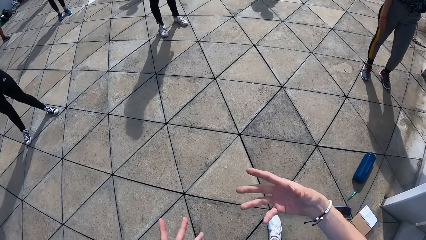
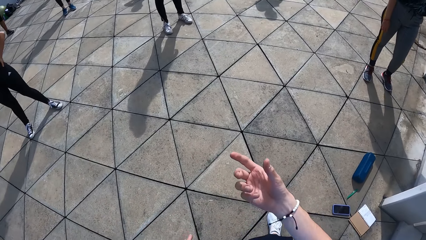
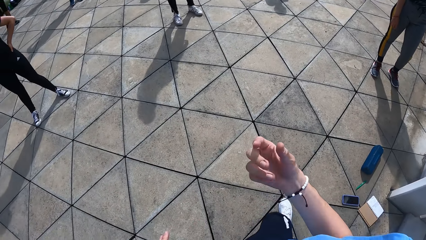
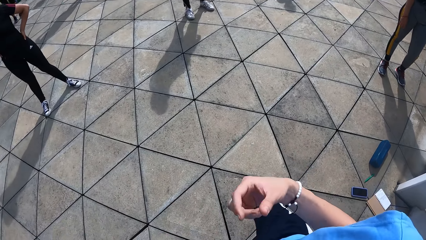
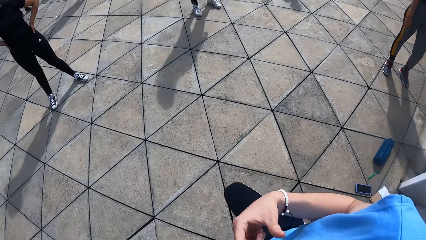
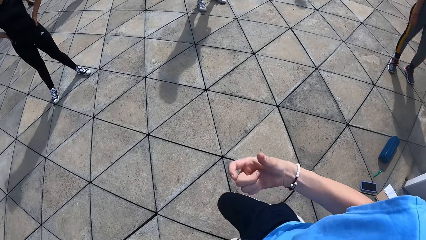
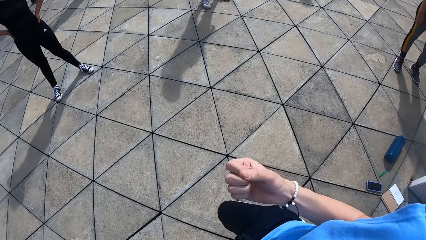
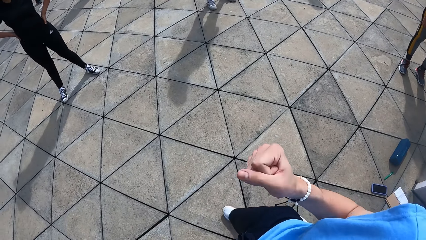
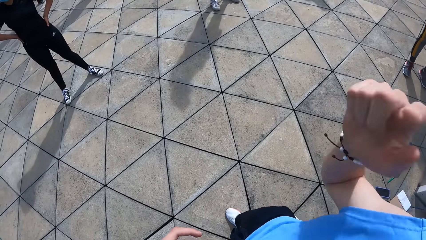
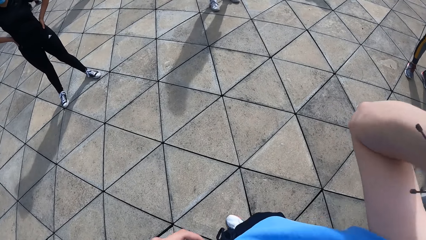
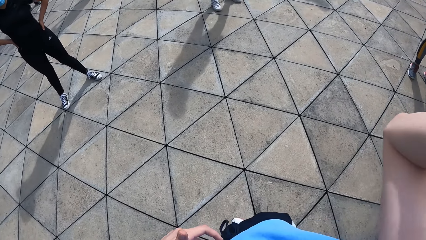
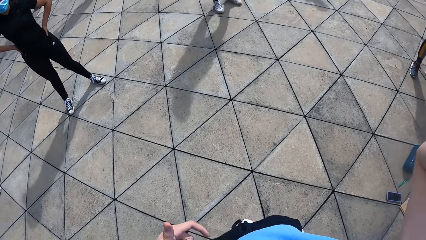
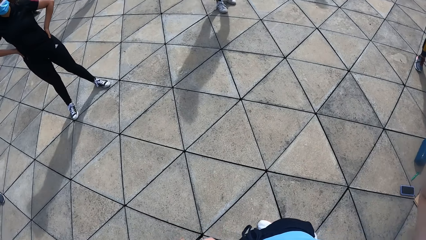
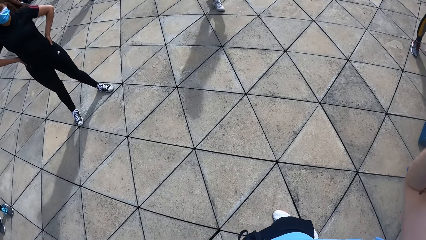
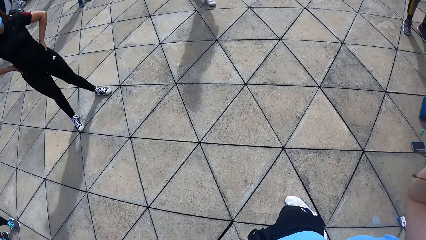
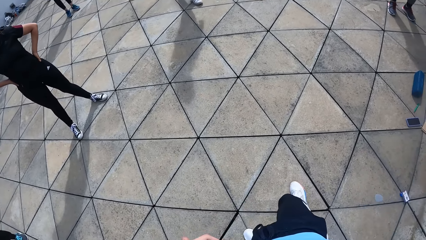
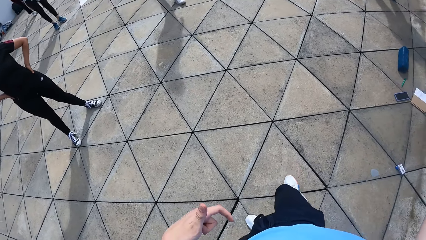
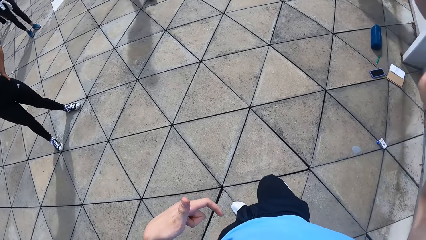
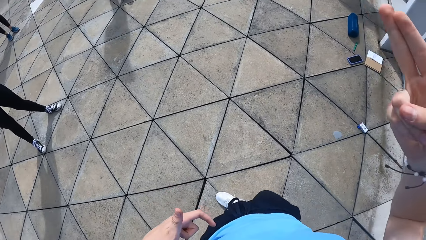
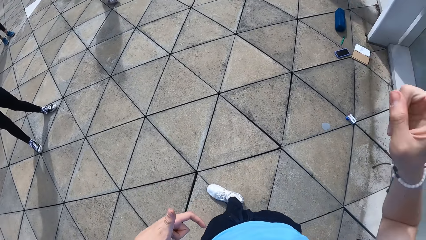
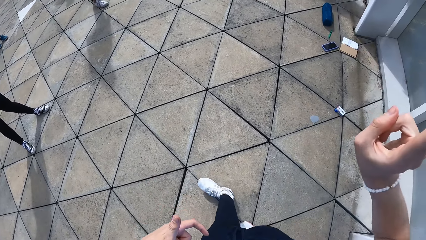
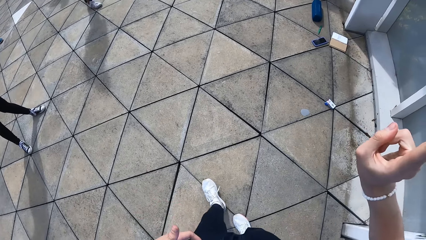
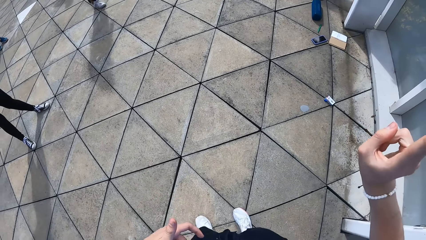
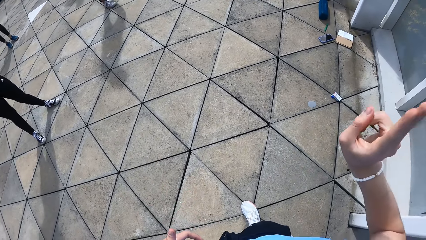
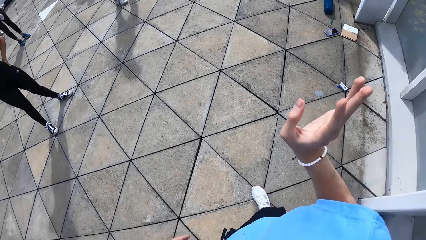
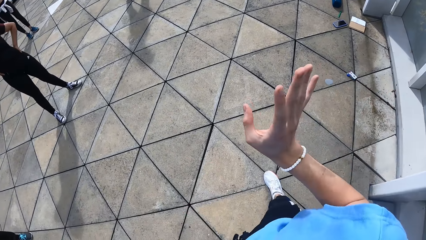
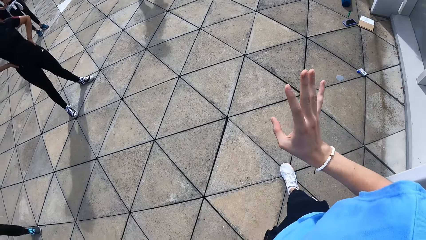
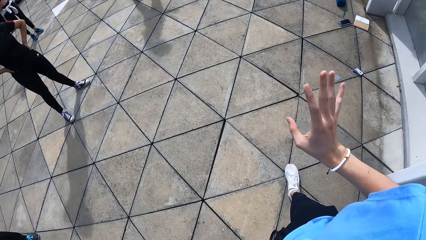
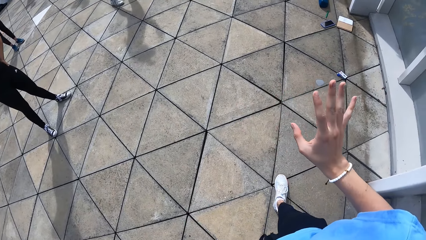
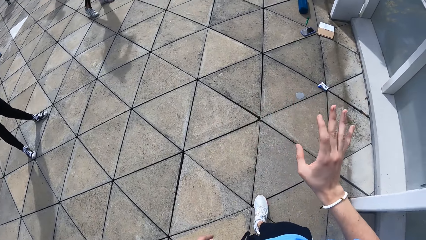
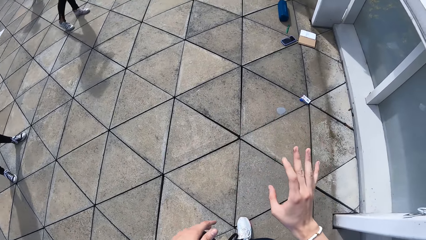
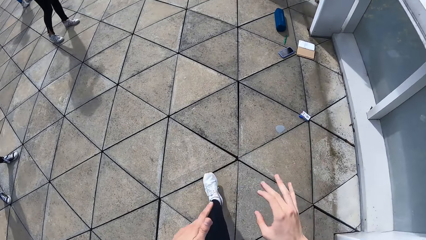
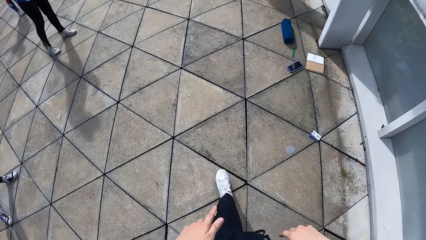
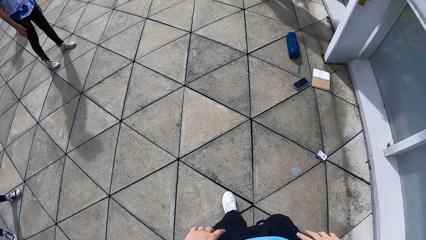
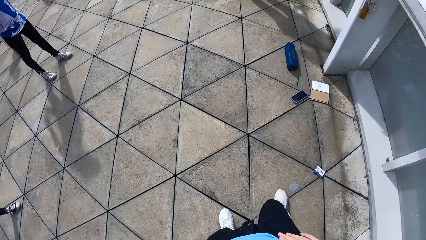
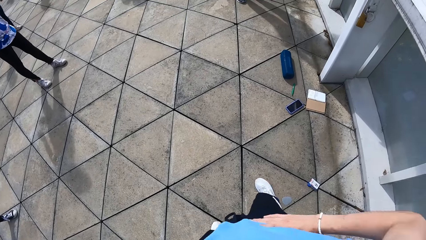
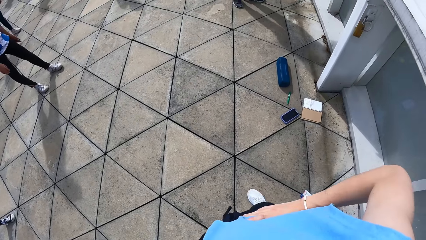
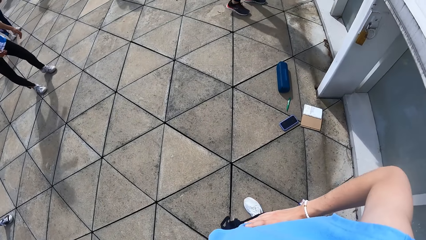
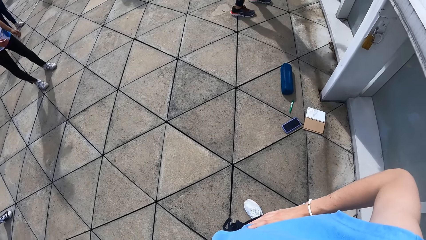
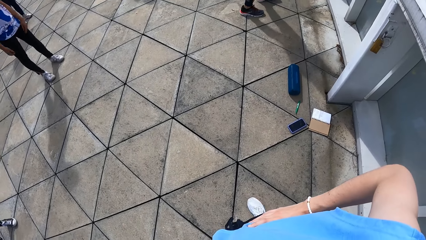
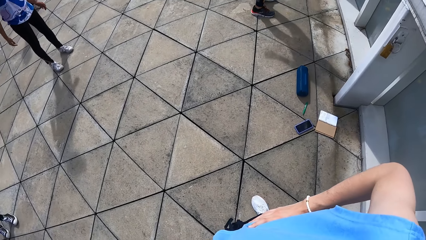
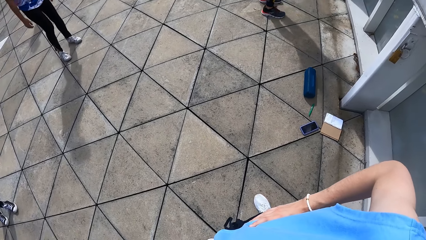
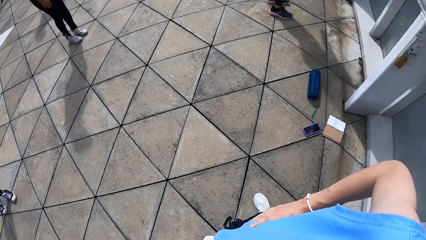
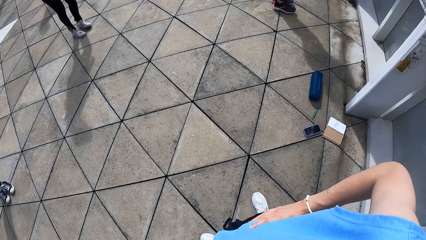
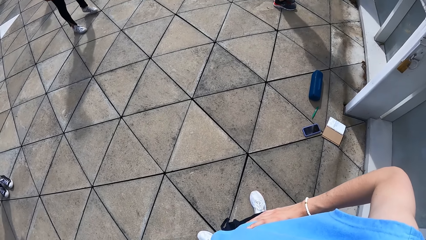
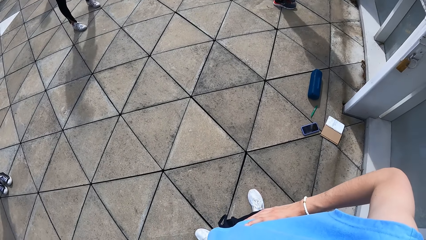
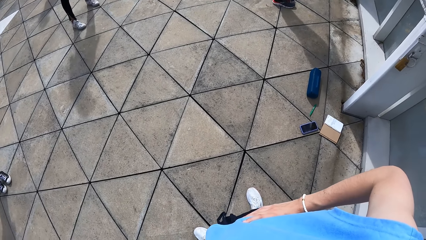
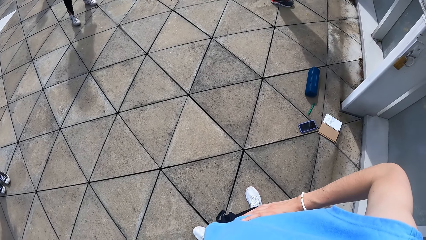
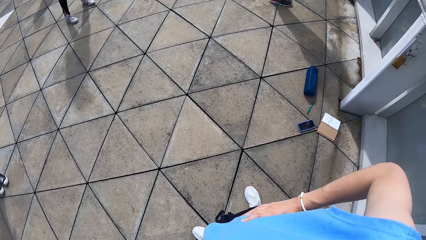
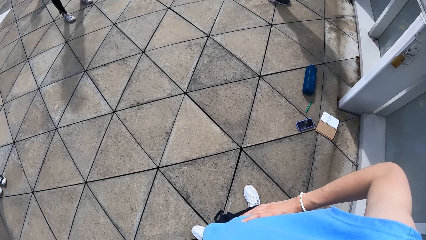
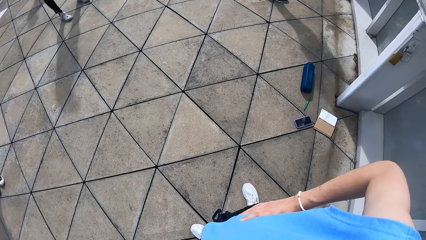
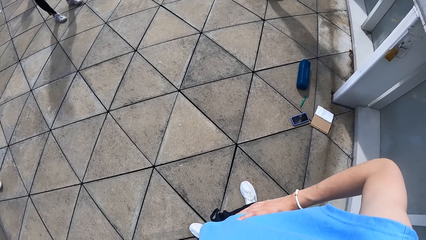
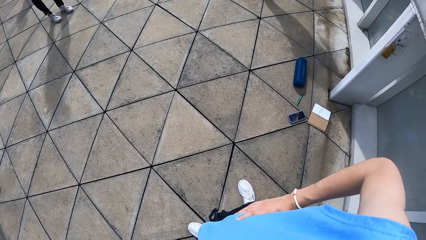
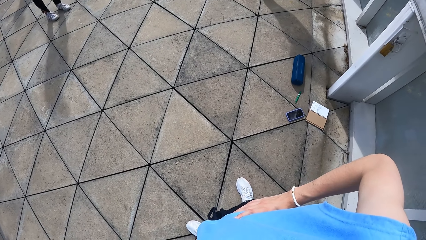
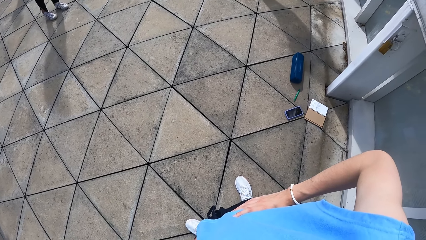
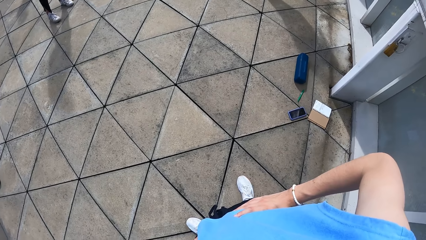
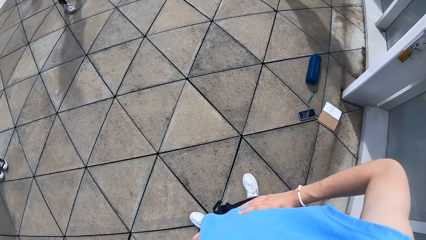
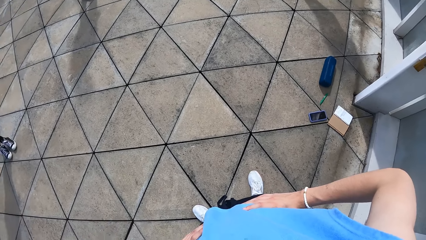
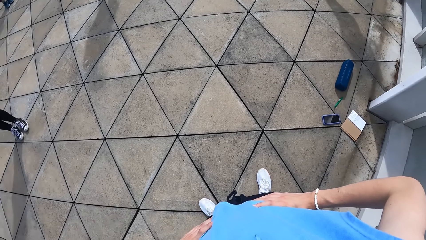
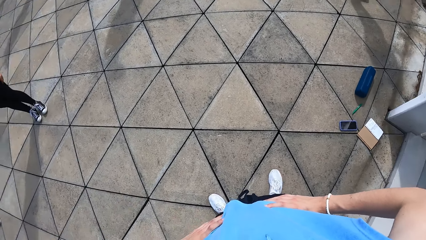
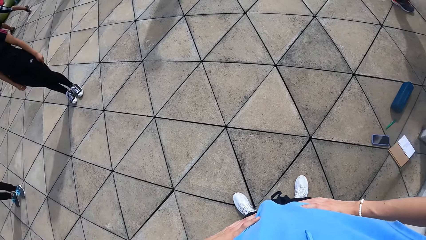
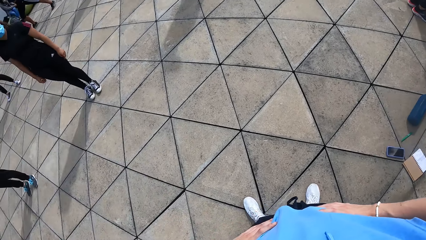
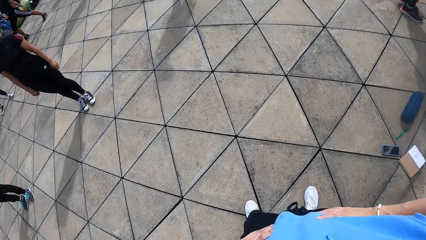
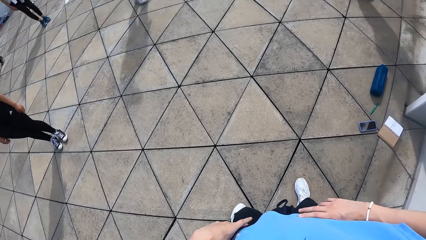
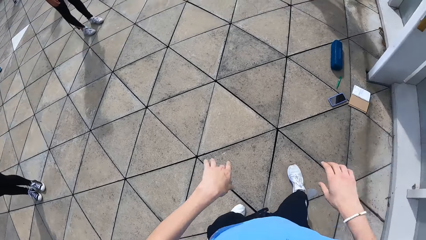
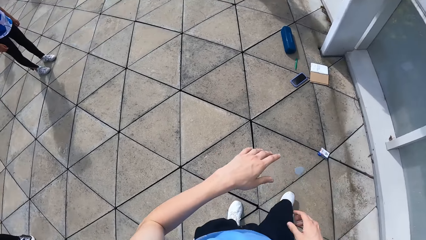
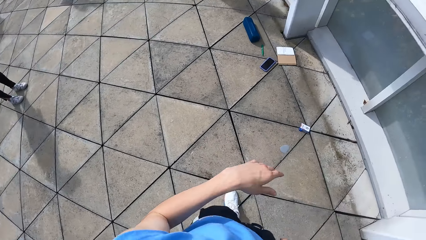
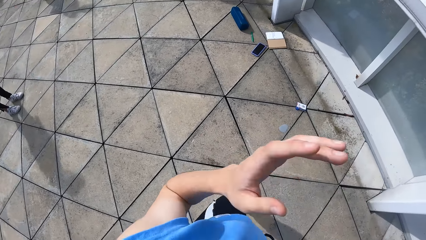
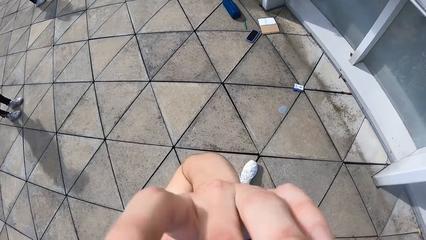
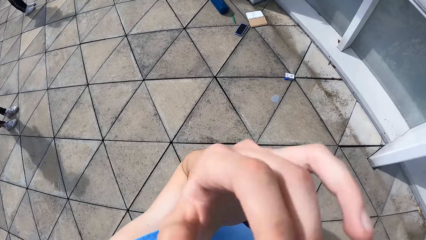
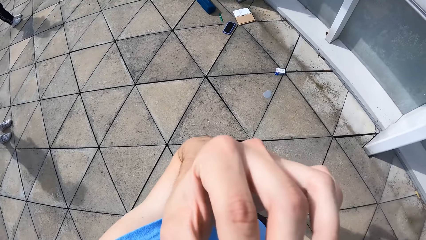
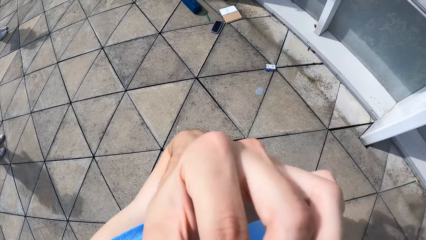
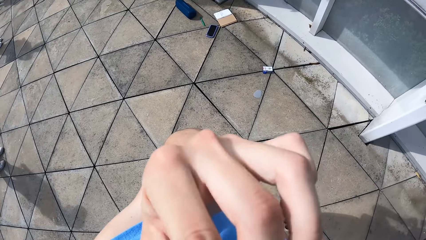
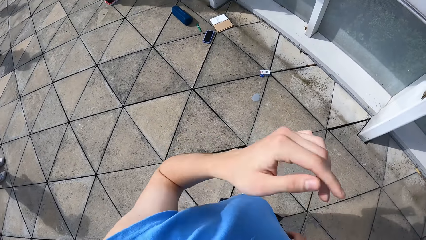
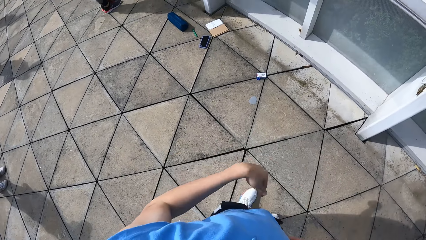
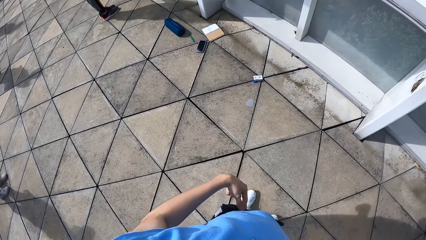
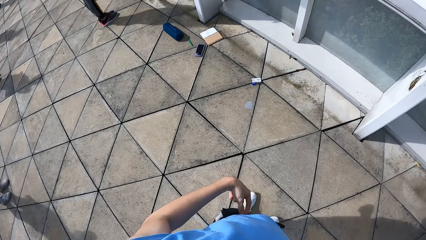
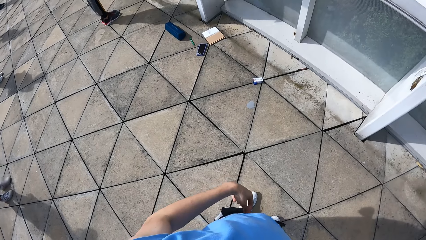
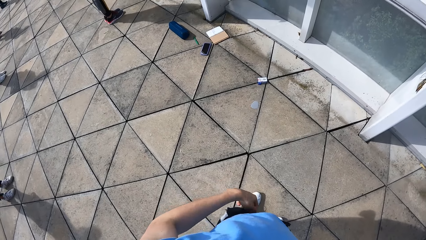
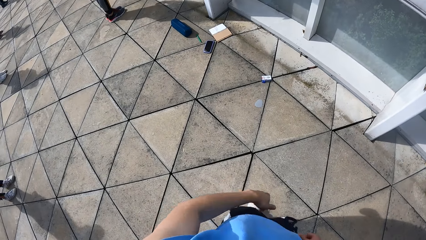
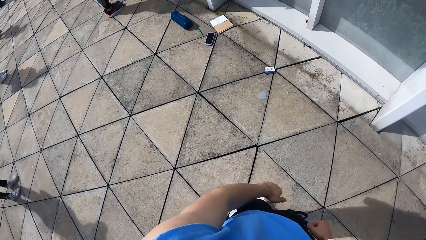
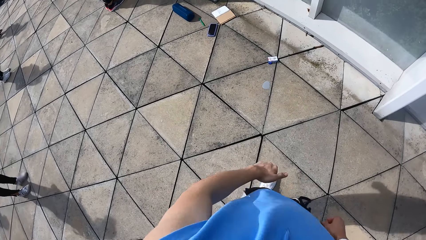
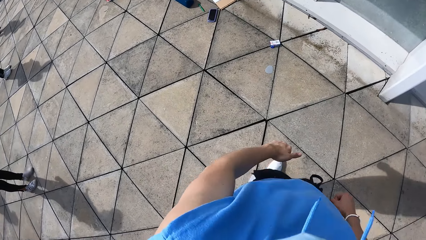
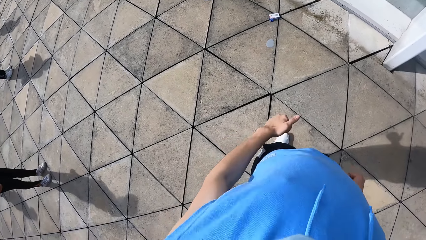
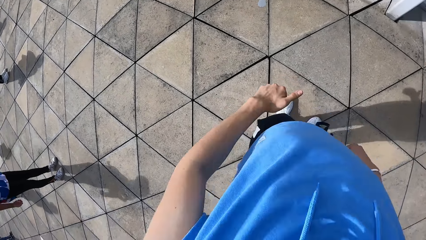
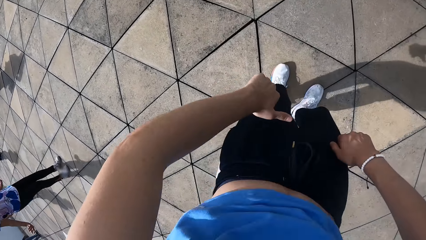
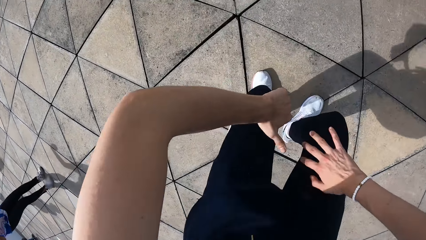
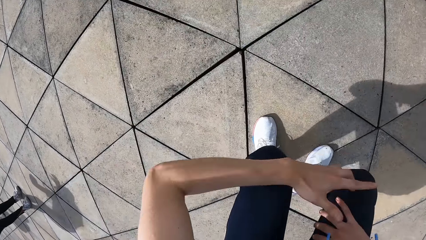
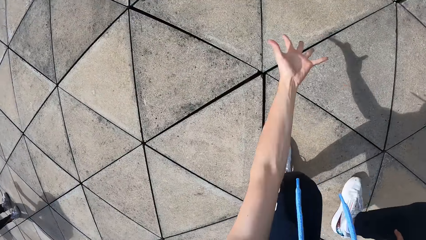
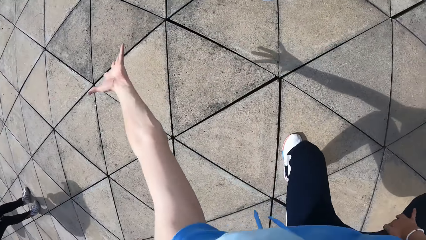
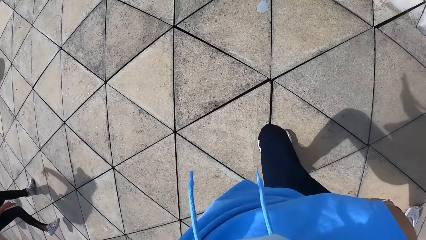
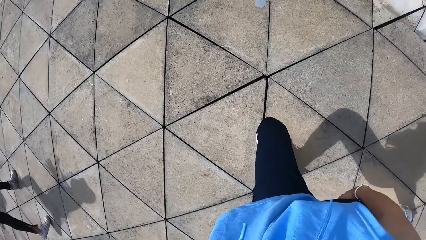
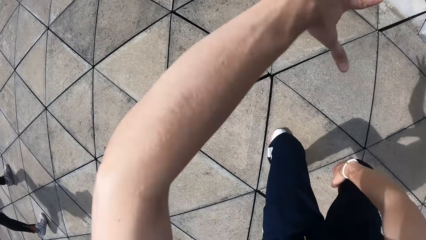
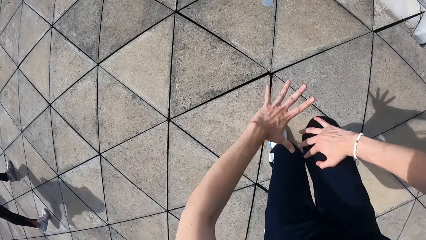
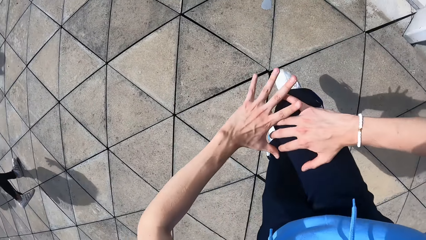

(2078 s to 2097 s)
The camera wearer moves her right hand. She raises her right hand up. She holds her waist with her right hand. She touches her head with her left hand. She dances.
